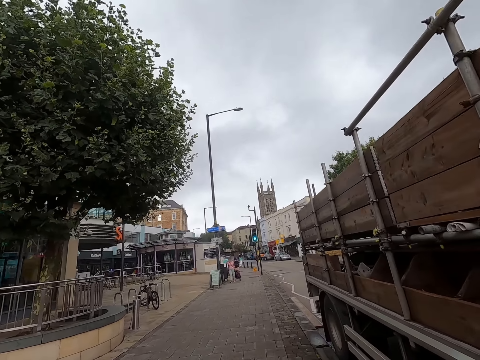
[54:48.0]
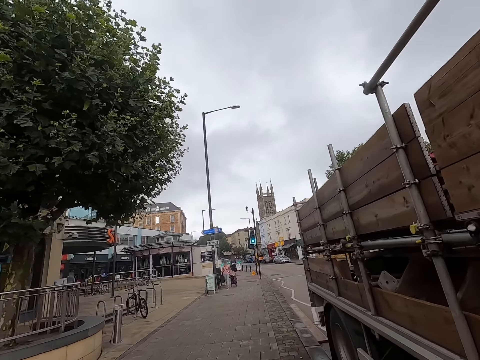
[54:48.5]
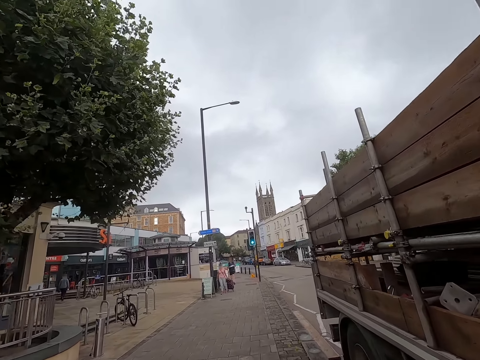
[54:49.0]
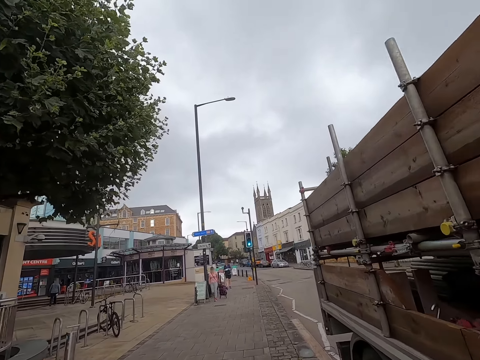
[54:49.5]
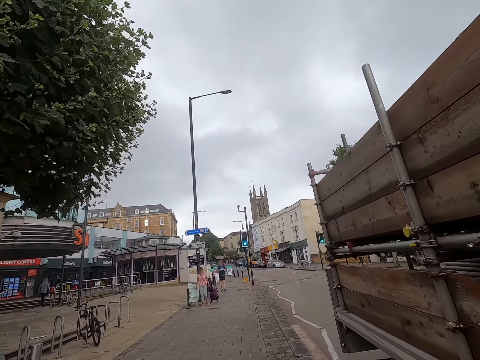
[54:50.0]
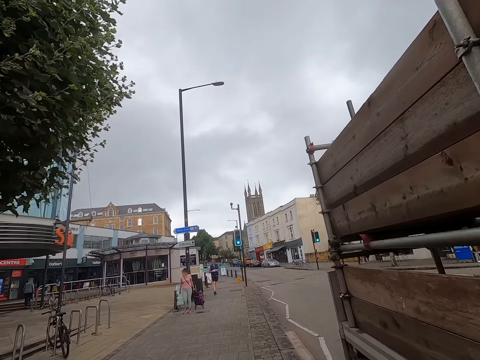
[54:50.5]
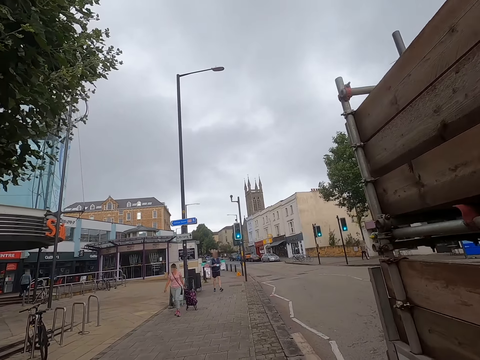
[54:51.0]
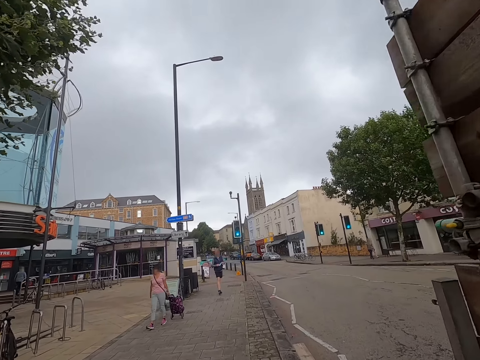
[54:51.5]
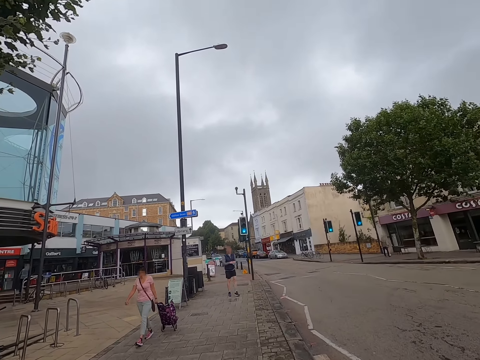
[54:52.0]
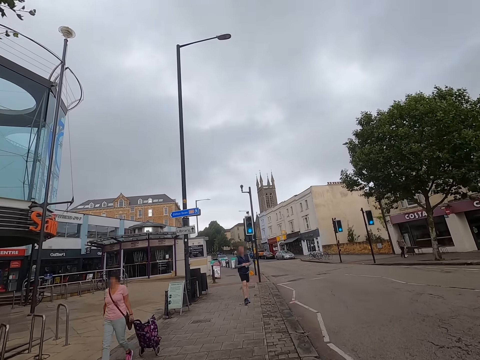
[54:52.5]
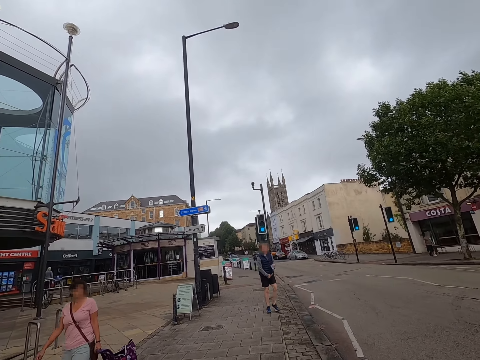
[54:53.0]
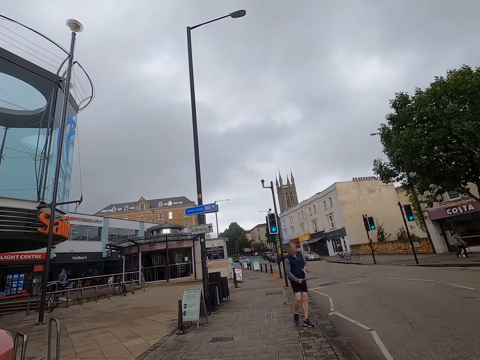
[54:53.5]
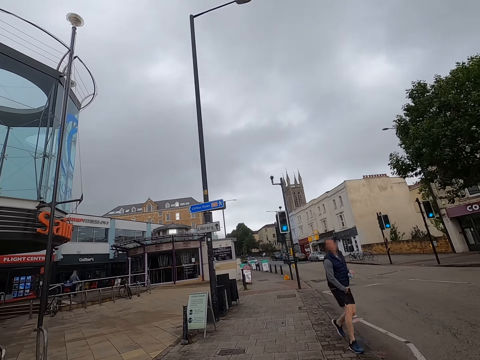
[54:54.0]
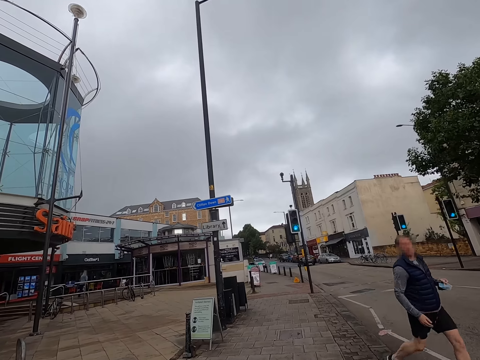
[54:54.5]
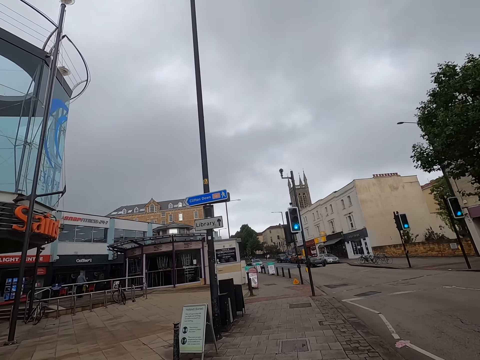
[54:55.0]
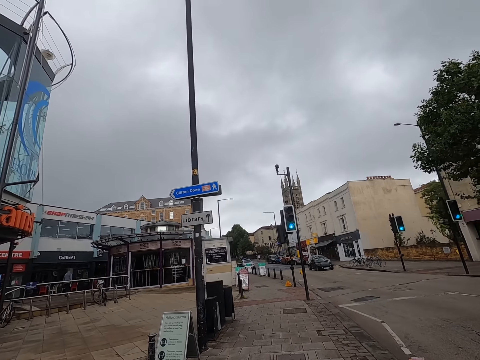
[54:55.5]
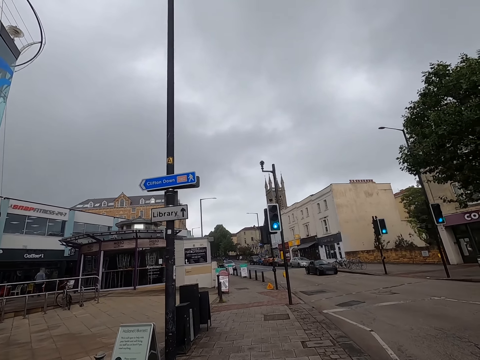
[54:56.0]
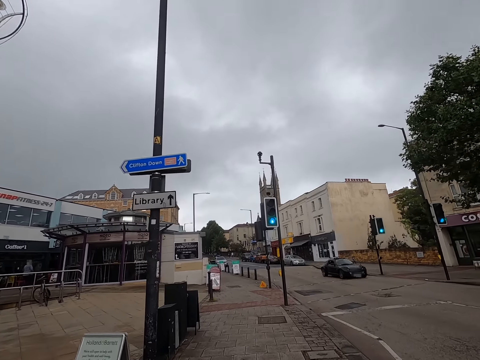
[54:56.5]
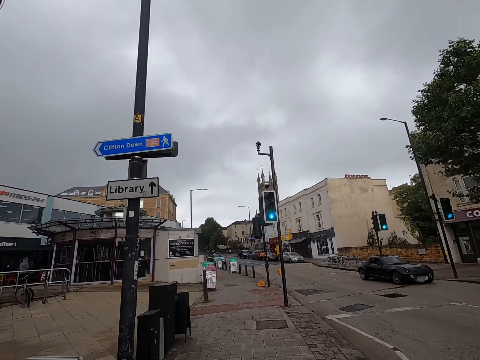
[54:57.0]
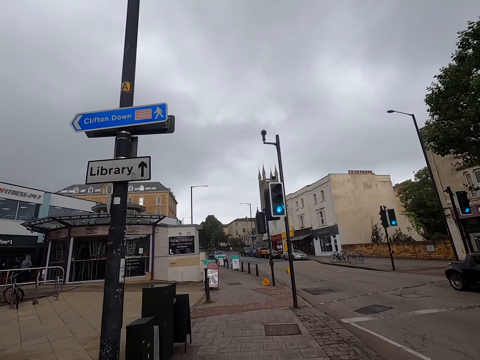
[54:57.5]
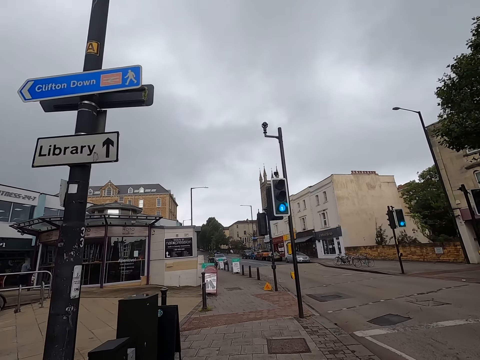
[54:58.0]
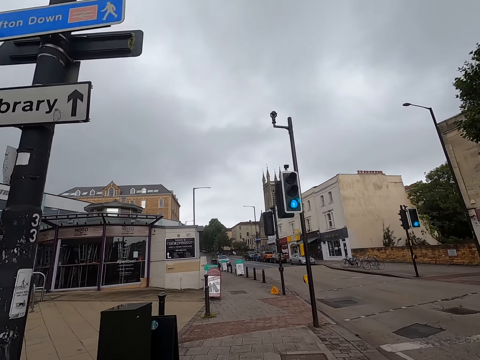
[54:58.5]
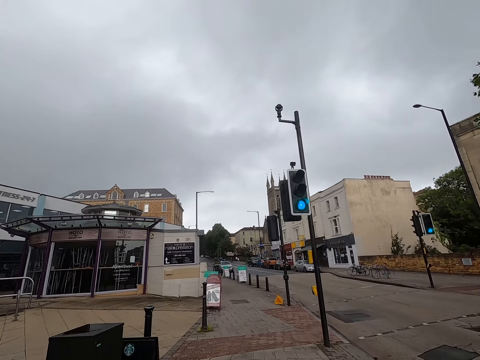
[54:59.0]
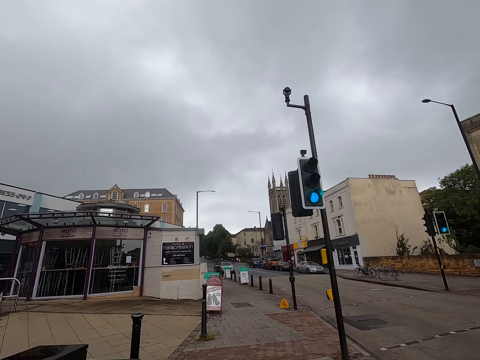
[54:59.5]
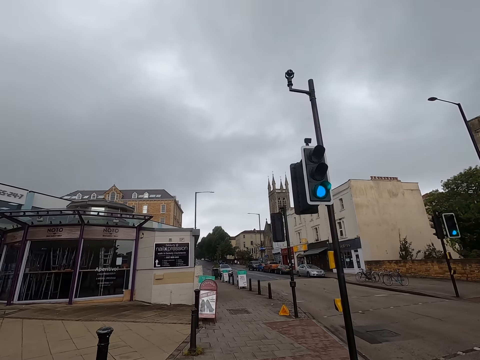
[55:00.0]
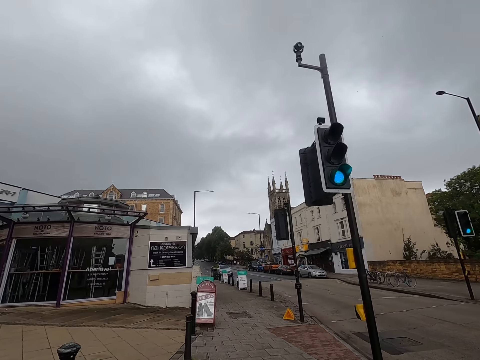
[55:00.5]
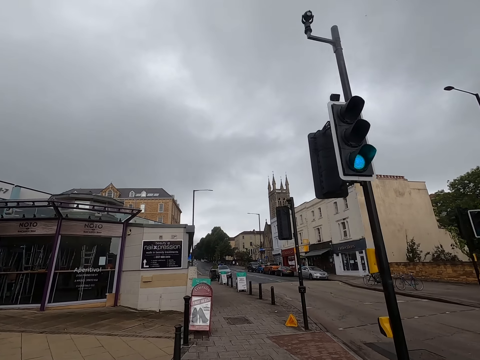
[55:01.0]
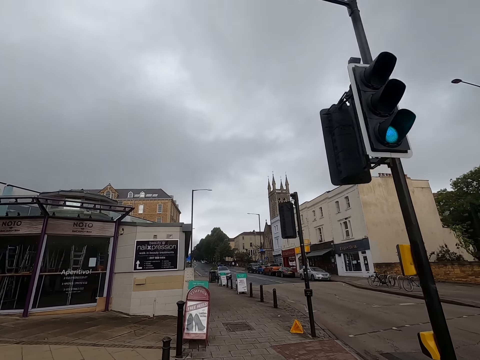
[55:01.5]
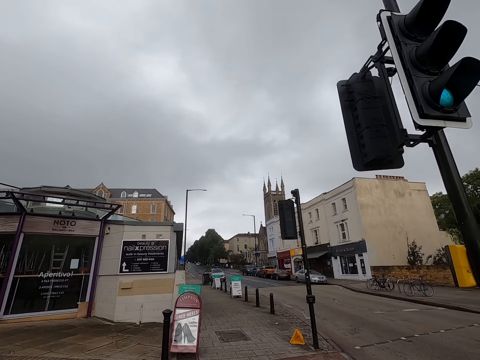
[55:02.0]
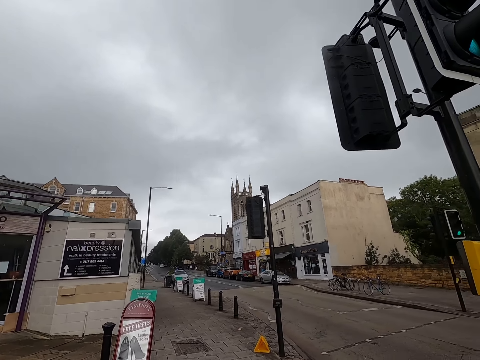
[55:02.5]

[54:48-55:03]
A woman walks past the camera wearer. A man walks past the camera wearer. A black car drives past the camera wearer.

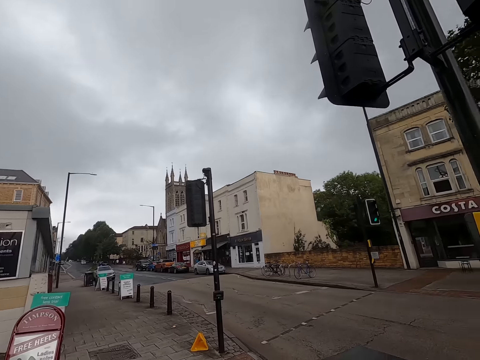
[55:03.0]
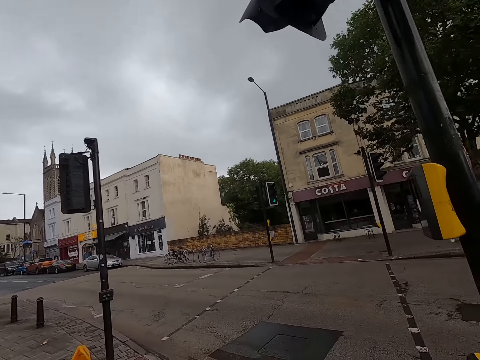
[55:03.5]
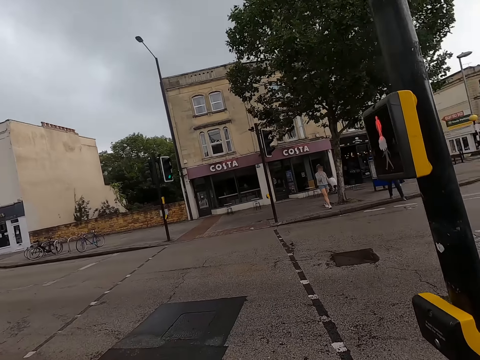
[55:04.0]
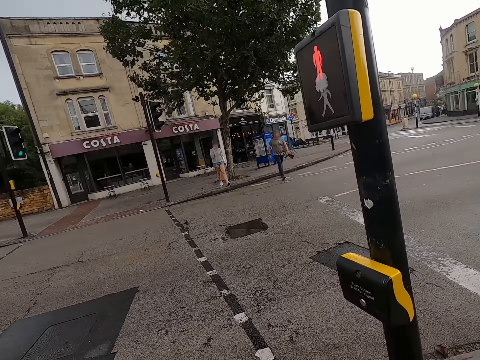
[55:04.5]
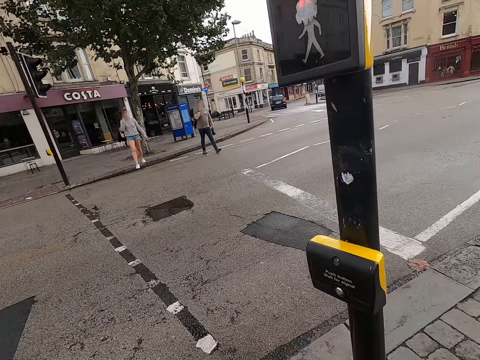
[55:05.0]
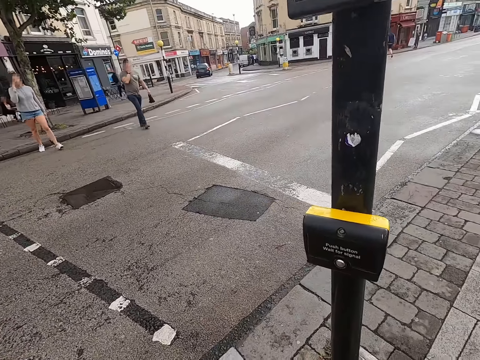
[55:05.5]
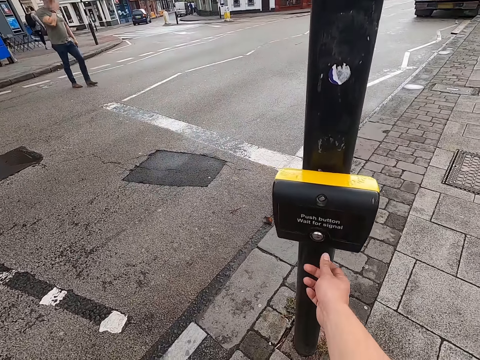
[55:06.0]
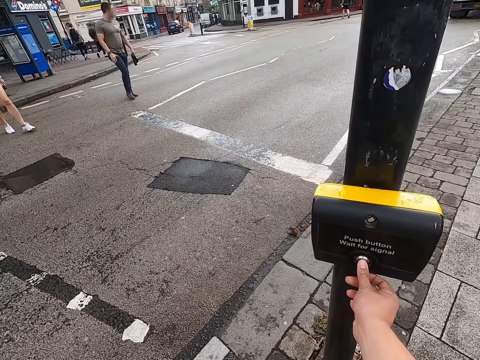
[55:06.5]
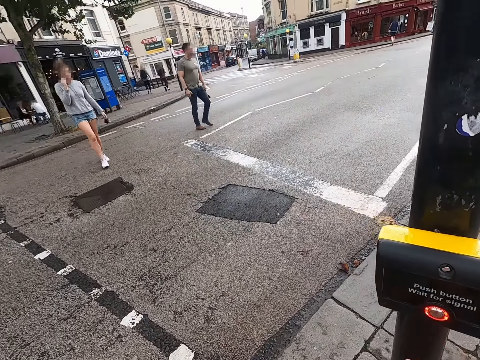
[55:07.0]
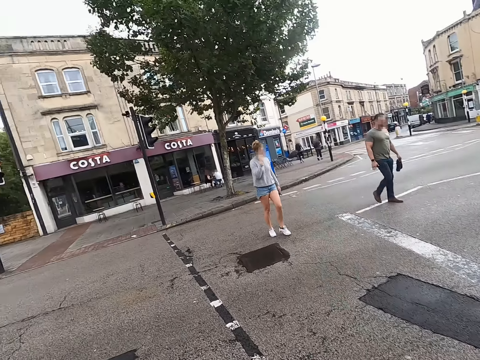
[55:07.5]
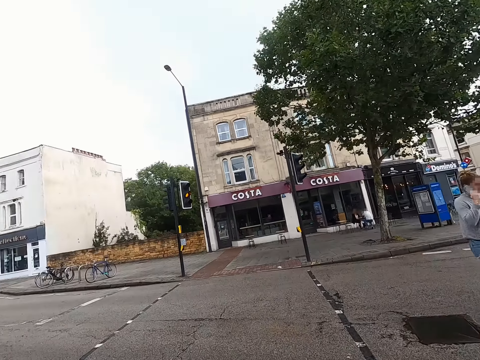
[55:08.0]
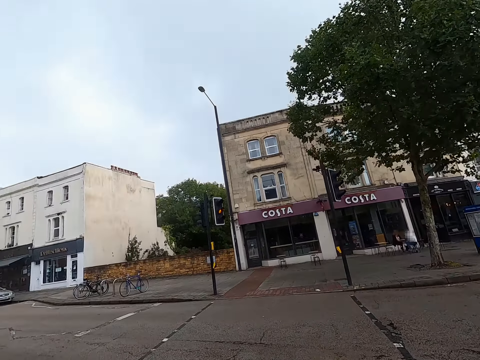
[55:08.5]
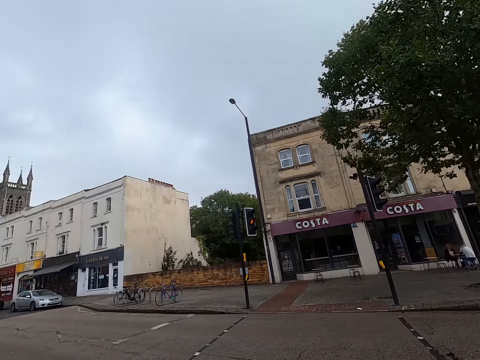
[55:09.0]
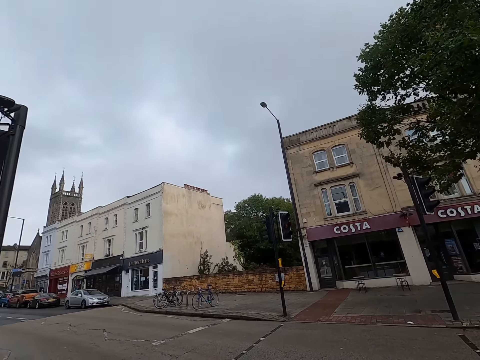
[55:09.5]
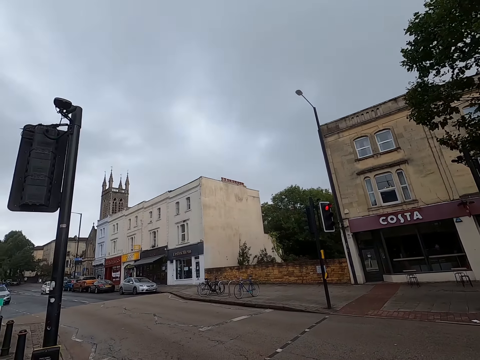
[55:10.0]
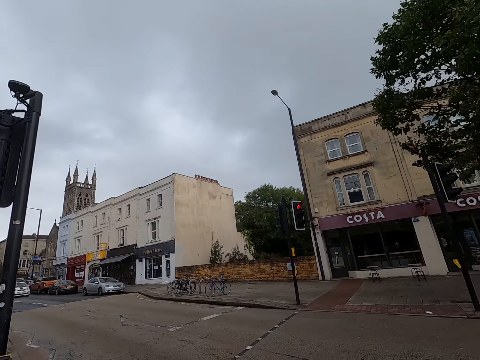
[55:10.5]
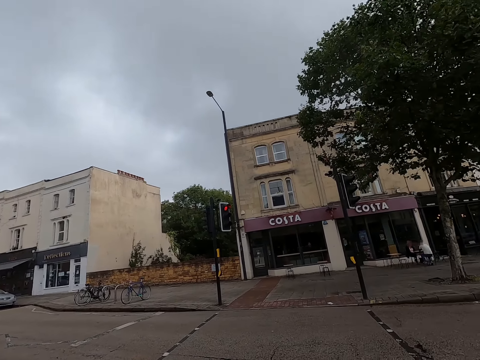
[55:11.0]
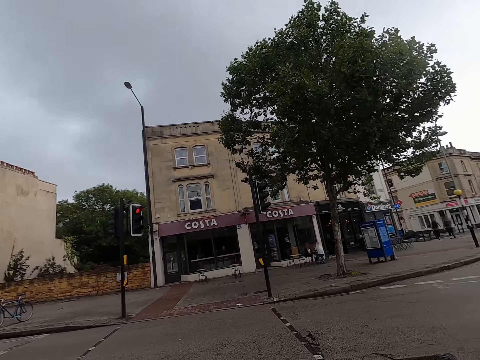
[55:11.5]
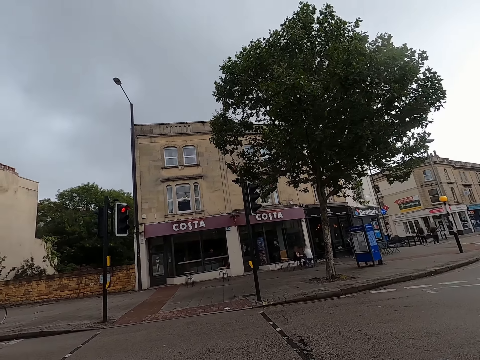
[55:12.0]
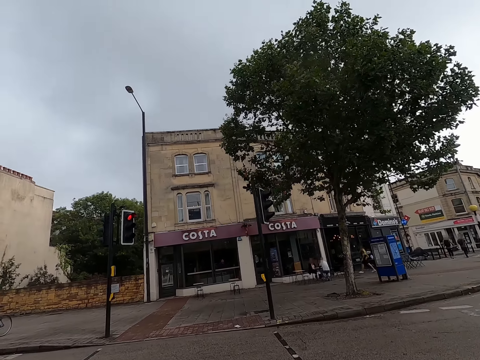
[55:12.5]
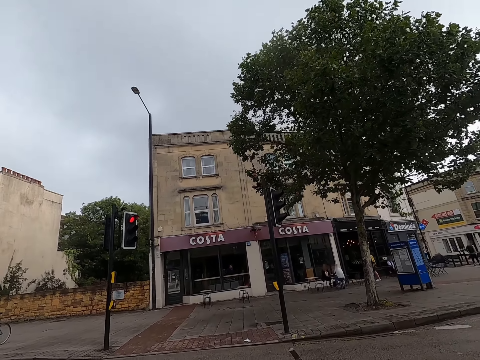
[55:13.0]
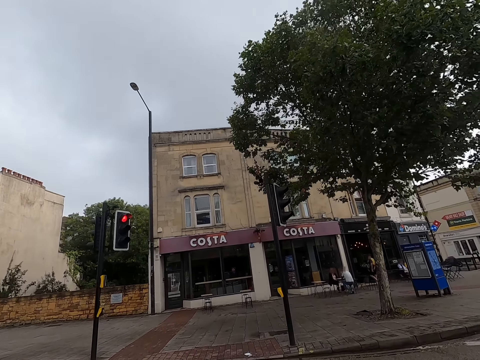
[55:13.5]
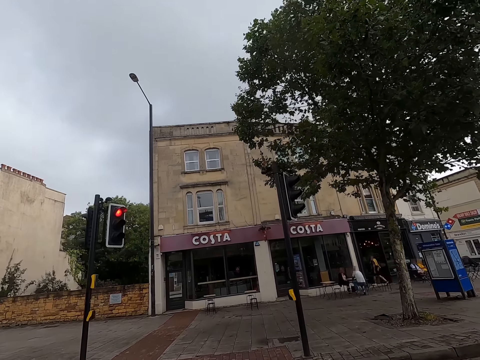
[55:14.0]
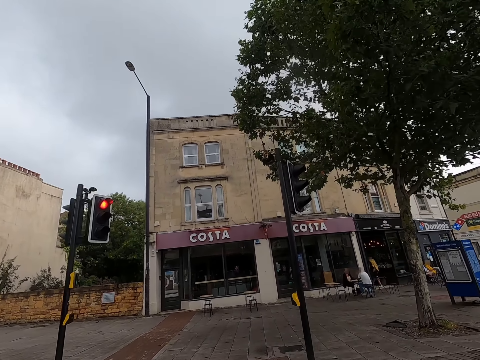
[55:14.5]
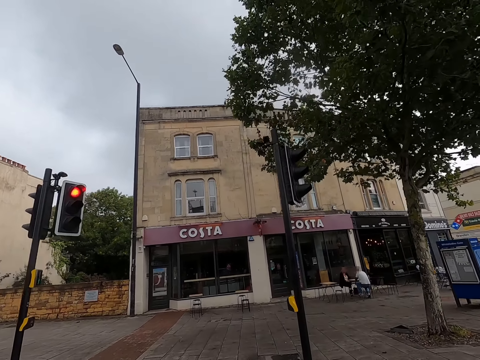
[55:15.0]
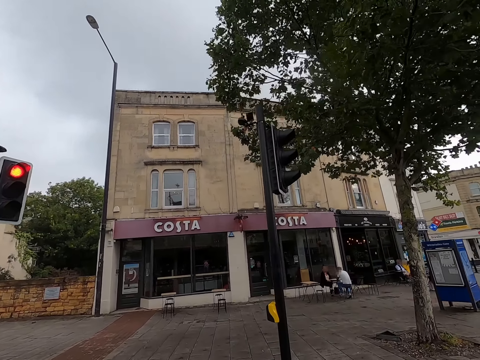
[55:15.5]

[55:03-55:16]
The camera wearer presses a button on a traffic signal pole with her right hand. A man walks past the camera wearer. A woman walks past the camera wearer. The camera wearer crosses the road.
